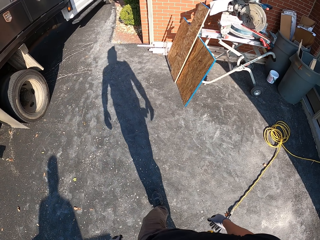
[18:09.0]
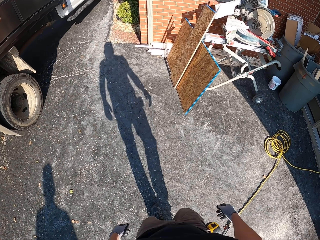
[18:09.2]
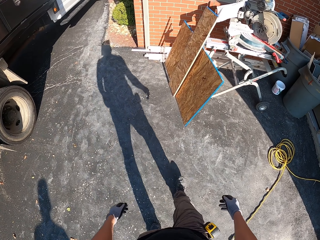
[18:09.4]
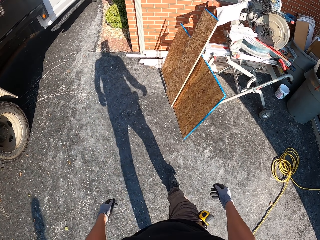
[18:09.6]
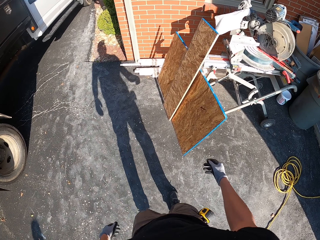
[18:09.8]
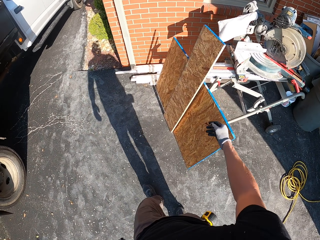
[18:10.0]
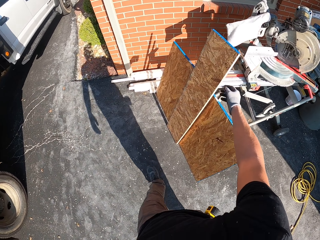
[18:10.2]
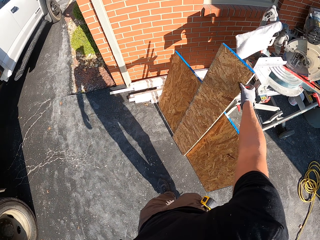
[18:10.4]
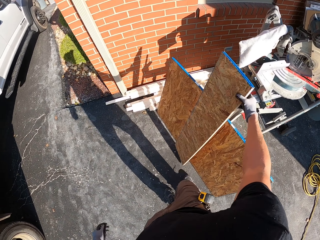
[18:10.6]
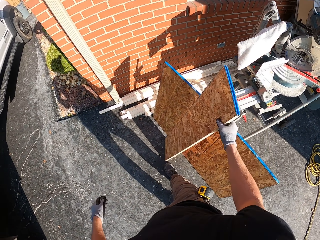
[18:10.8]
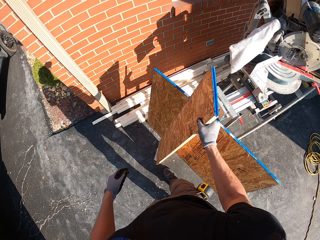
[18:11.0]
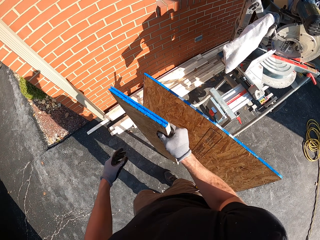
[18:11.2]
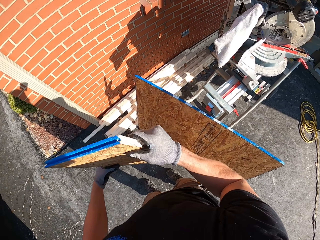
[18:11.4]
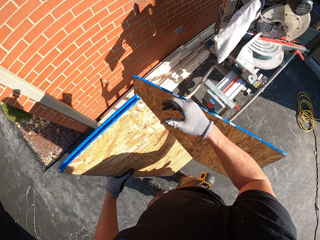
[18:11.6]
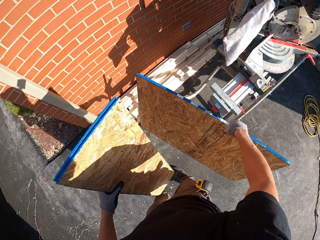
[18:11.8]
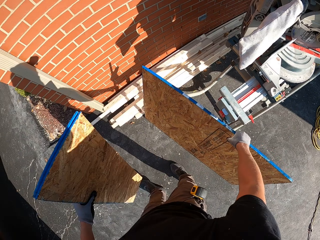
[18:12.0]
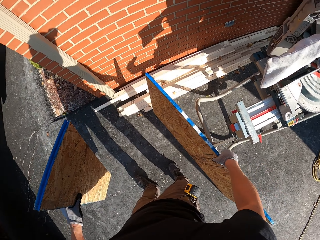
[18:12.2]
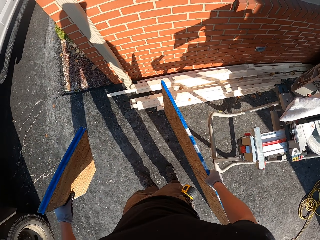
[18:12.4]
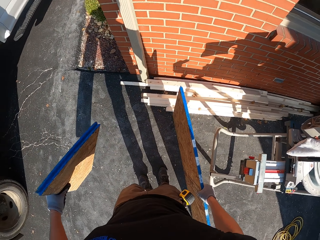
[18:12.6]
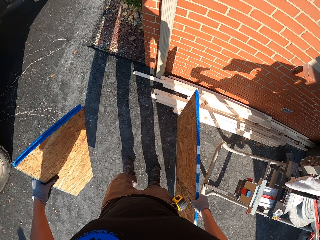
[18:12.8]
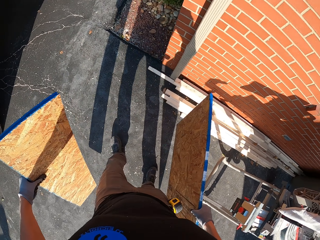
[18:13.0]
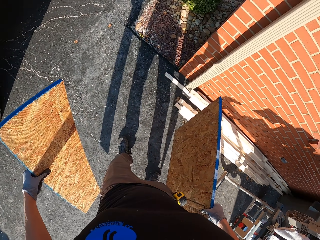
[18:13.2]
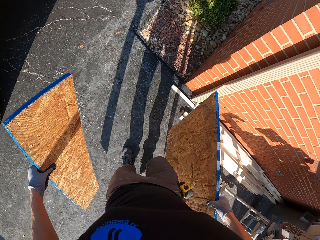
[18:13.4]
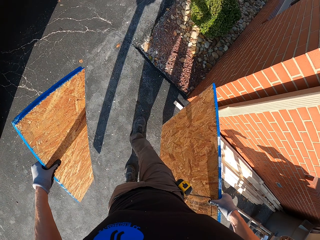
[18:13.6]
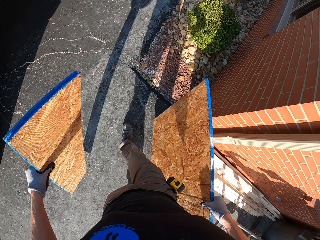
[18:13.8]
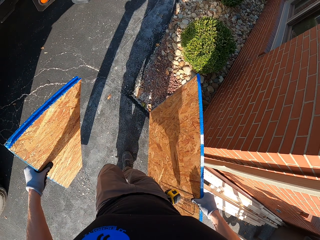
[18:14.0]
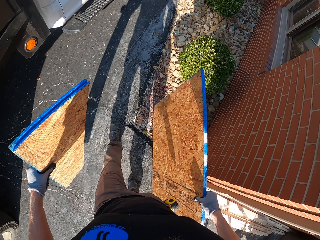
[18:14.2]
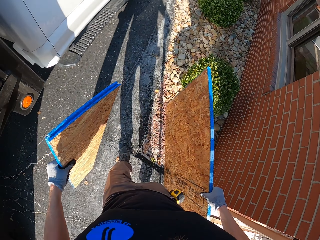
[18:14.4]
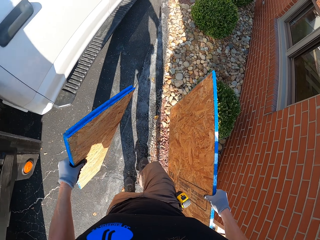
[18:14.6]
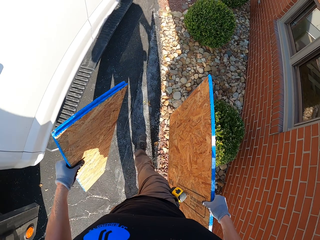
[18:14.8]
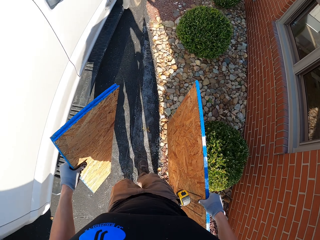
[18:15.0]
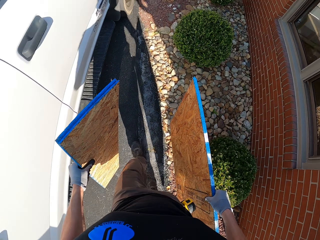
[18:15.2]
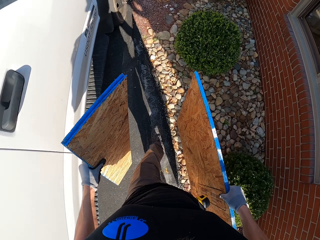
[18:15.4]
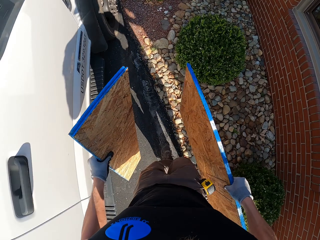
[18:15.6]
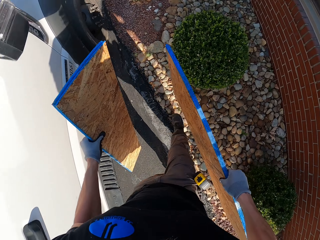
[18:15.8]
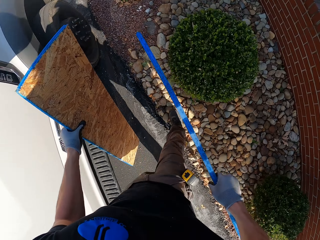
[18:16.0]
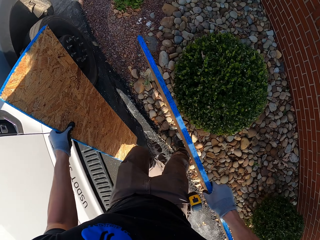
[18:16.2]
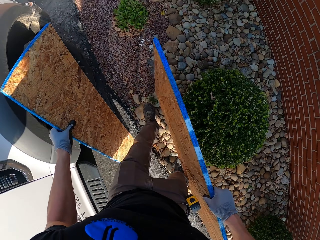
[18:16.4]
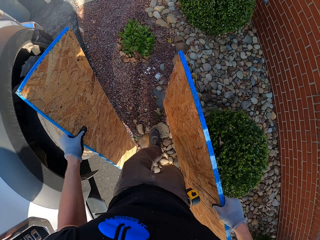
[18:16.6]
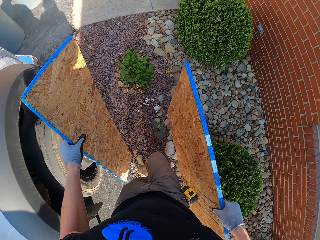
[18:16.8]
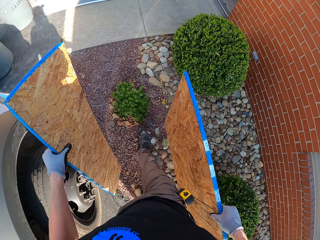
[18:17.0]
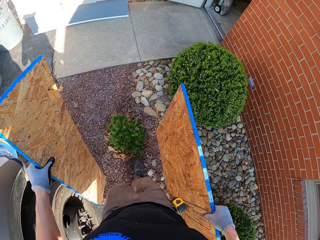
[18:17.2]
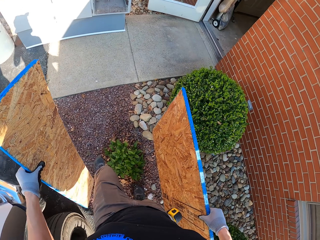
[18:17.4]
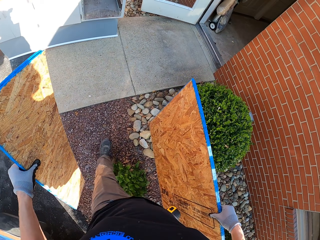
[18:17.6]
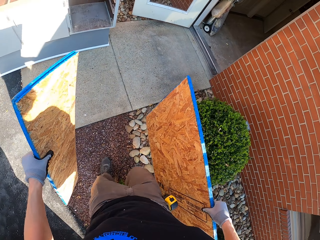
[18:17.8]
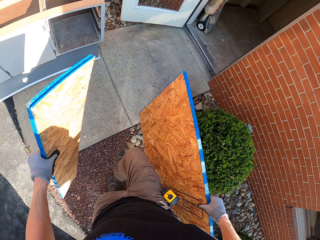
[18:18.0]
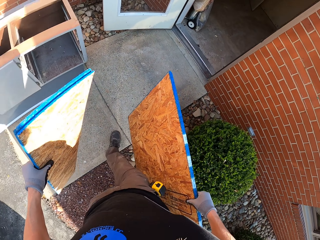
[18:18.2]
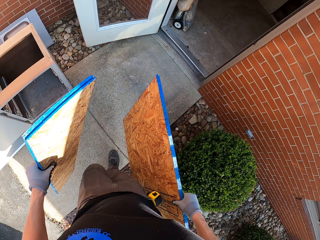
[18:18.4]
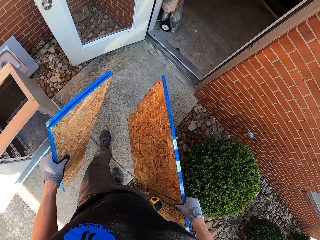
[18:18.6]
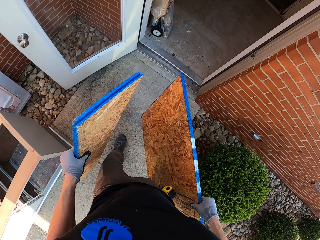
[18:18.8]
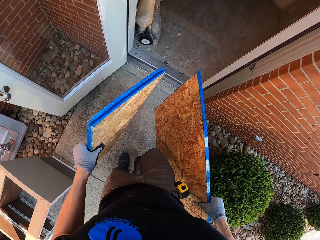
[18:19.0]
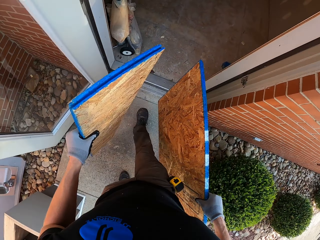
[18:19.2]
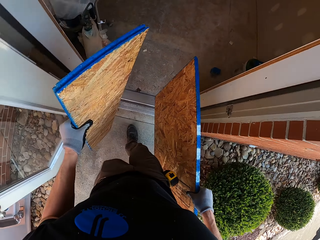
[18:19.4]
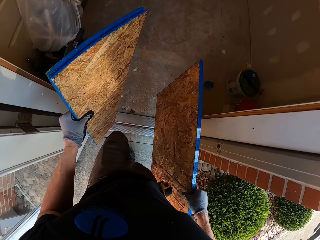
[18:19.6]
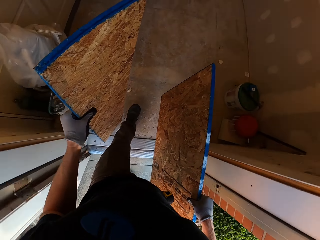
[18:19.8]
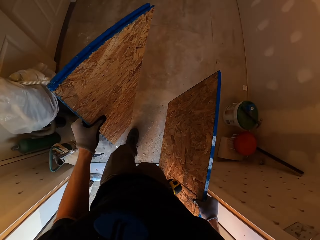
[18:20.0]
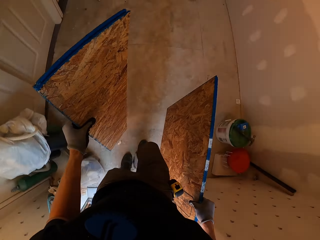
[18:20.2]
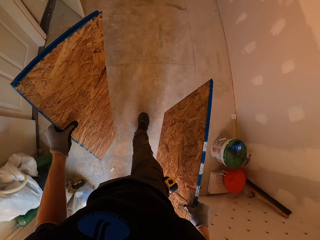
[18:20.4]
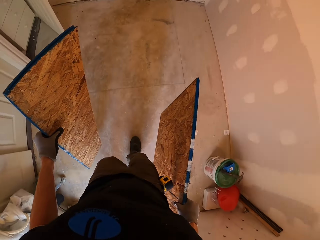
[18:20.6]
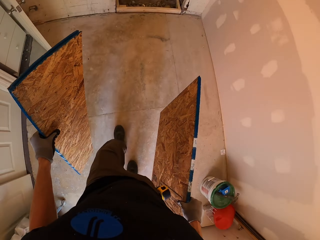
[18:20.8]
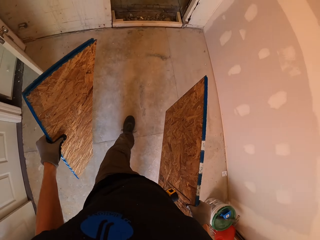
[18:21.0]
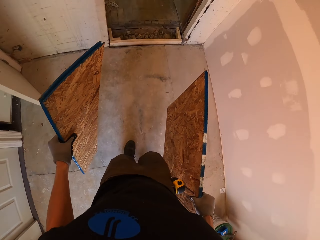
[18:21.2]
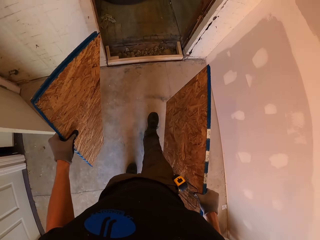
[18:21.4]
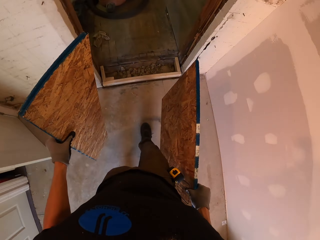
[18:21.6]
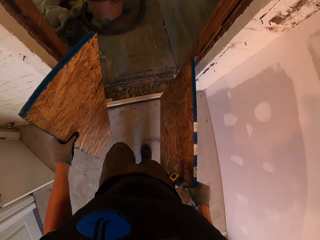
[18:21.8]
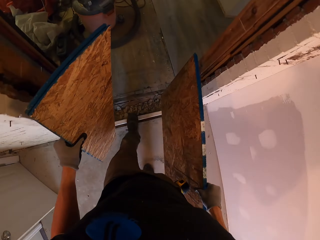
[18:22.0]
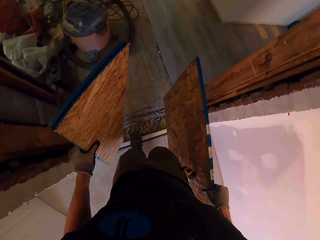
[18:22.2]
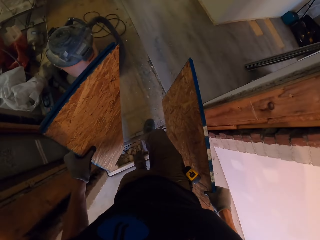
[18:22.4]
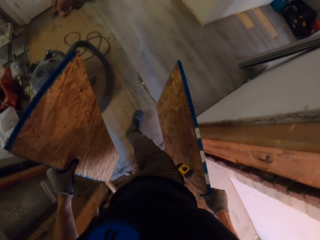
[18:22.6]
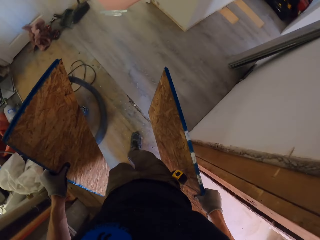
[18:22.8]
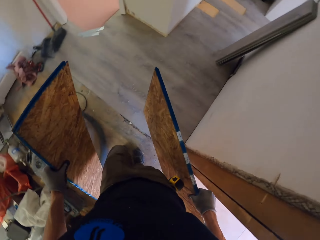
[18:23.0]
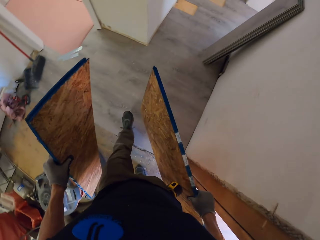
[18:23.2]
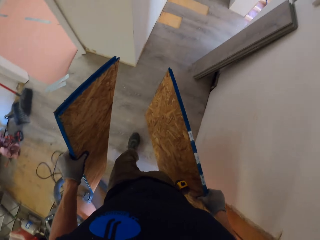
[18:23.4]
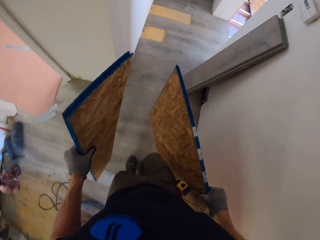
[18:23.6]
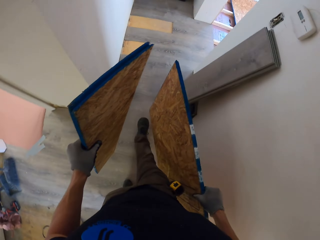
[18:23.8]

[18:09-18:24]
The camera wearer walks in the compound. They take up two pieces of the board. They walk in the compound. They walk to the house. They walk into the house.

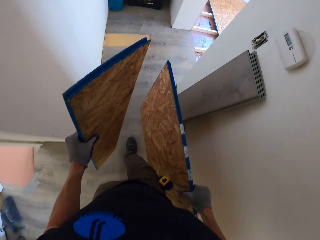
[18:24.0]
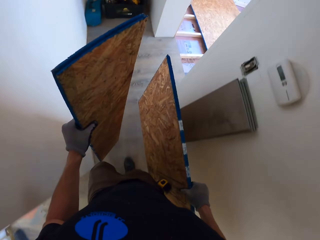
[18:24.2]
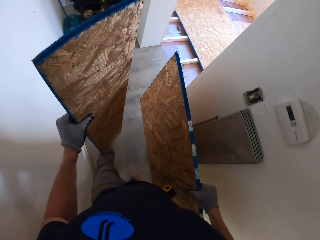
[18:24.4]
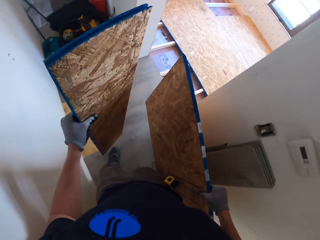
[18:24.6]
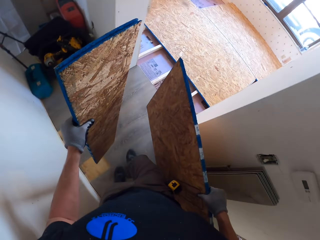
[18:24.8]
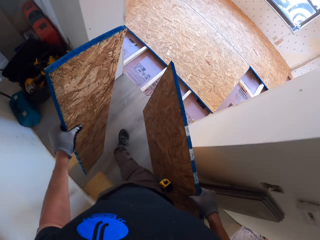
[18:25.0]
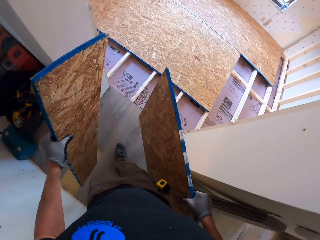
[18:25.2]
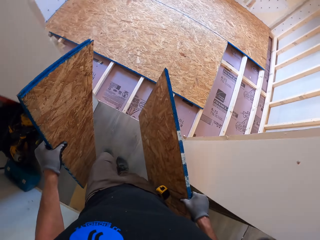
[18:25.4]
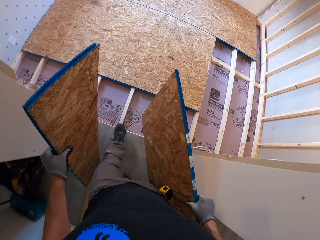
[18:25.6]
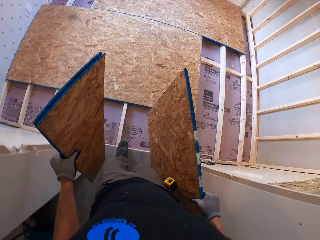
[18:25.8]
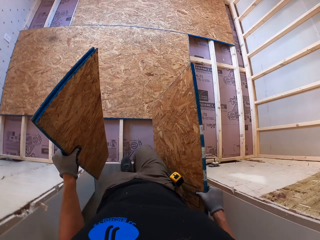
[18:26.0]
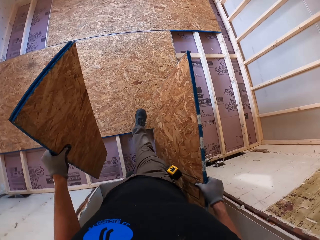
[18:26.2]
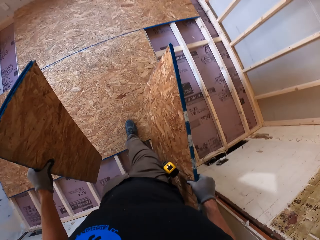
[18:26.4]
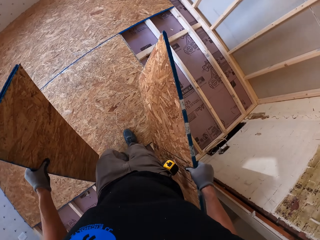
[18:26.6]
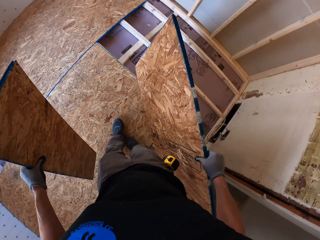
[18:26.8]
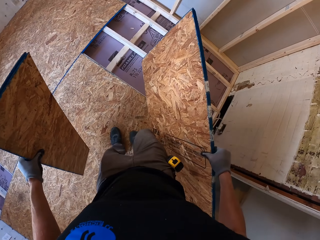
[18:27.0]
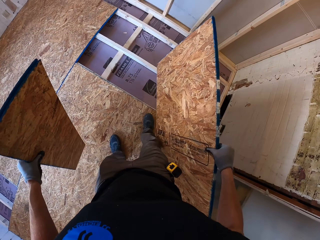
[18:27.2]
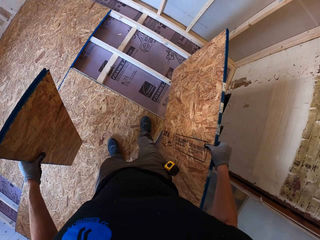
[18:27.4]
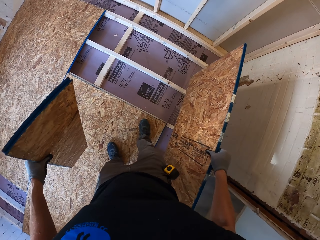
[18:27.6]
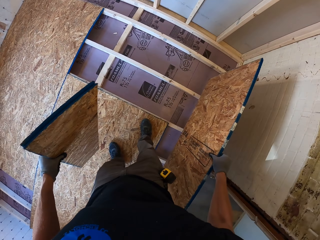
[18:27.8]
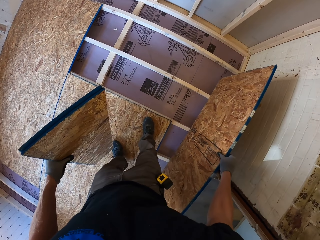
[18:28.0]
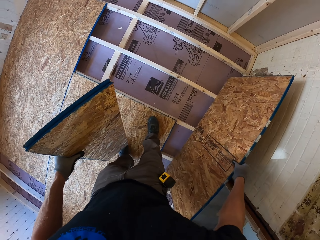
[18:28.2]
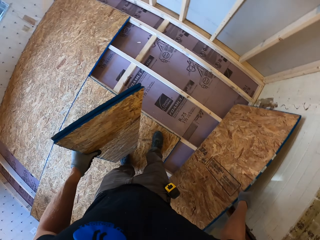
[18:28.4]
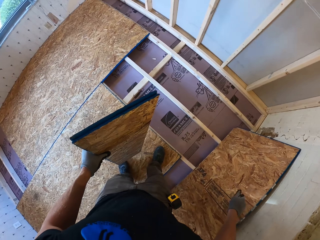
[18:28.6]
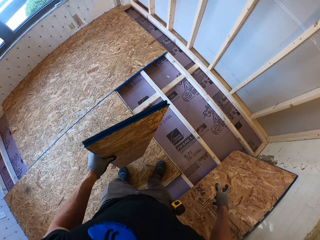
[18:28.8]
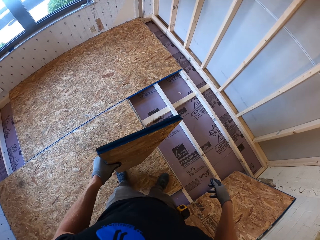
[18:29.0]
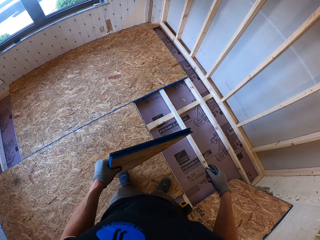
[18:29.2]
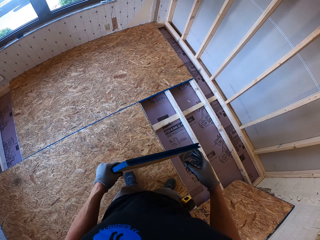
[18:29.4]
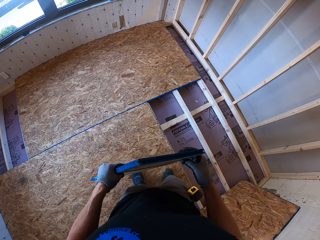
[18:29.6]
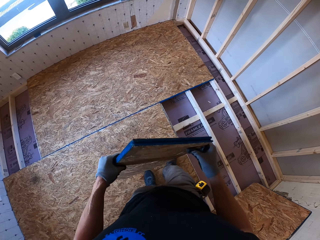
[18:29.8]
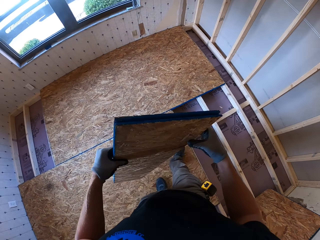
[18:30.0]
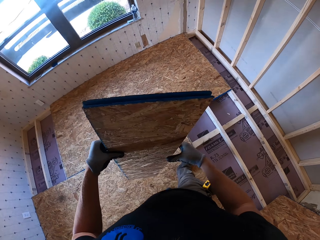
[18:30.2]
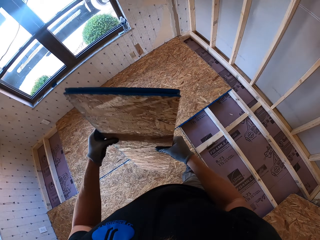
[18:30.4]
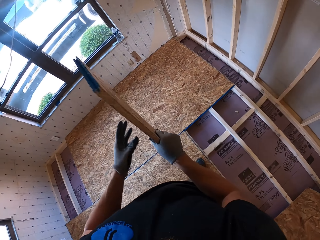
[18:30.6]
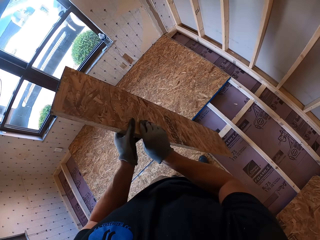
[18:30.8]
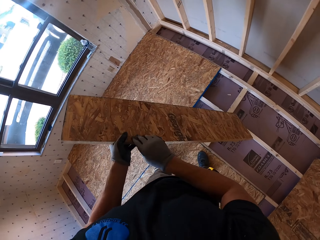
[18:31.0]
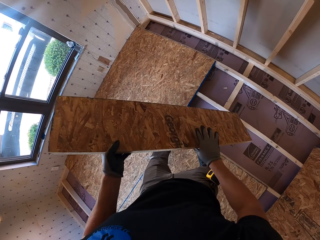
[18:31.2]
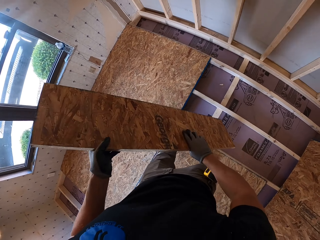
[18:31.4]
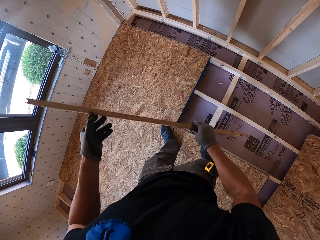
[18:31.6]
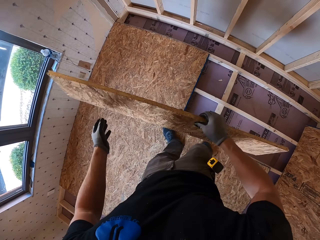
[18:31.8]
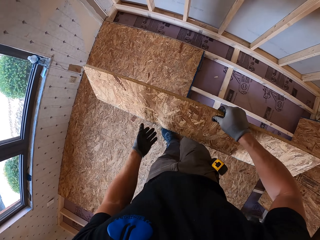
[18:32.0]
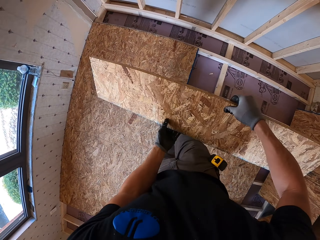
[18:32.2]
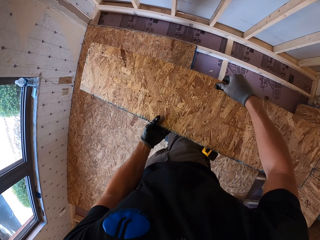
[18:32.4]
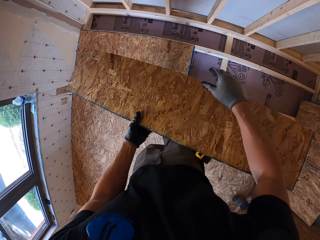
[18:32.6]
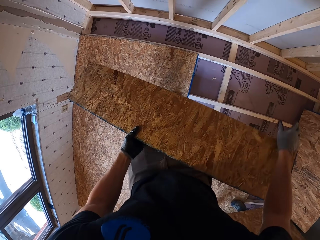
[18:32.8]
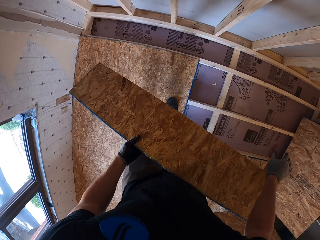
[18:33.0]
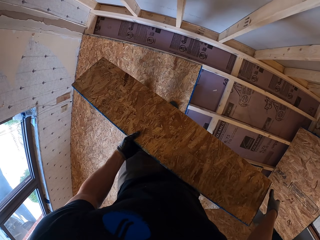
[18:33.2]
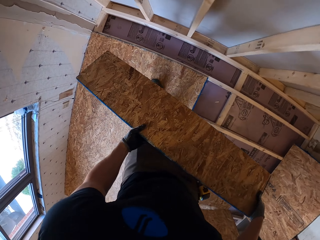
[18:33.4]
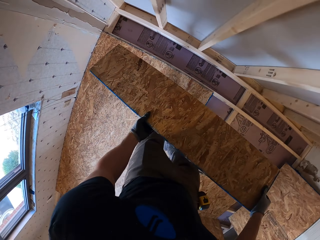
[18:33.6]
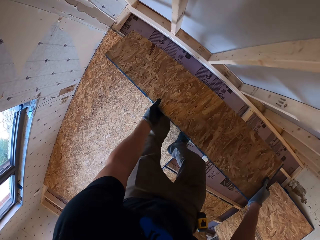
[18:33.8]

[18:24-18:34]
The camera wearer places one piece of the board by the wall. They hold the other wood piece.
